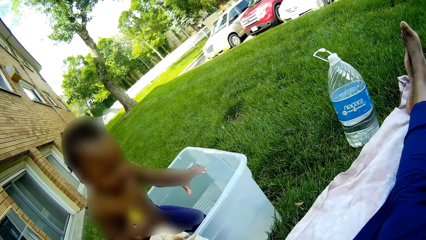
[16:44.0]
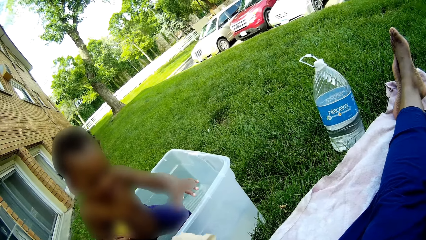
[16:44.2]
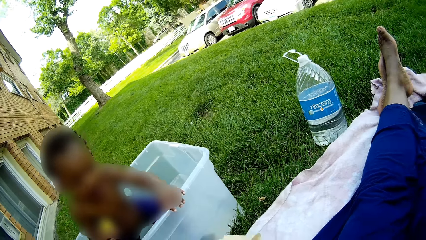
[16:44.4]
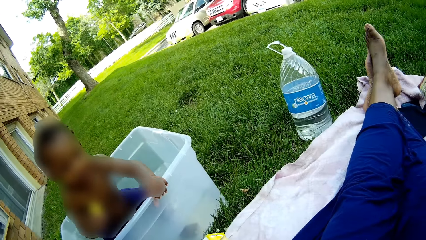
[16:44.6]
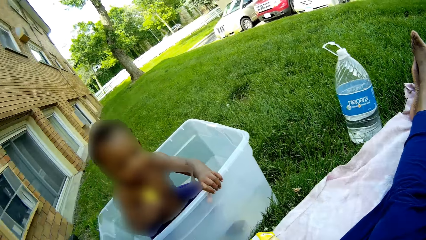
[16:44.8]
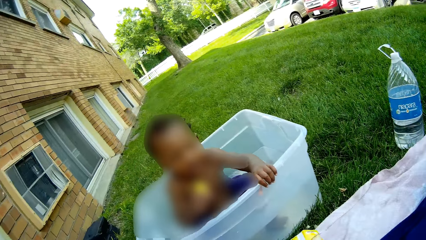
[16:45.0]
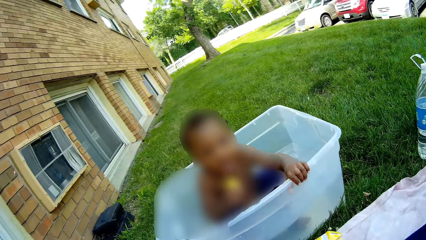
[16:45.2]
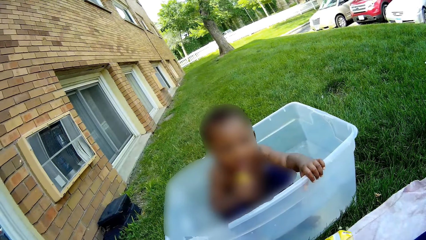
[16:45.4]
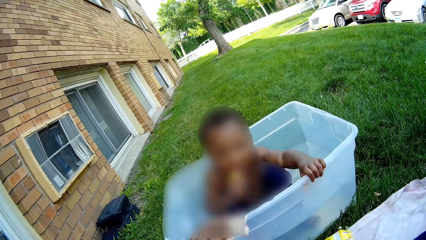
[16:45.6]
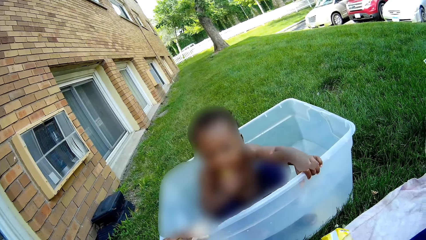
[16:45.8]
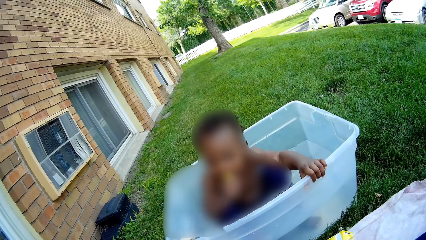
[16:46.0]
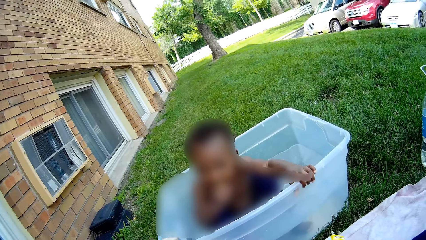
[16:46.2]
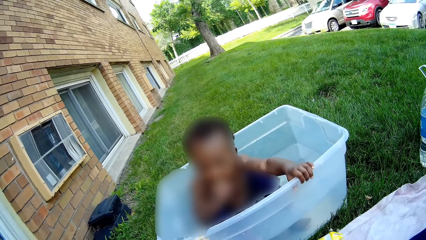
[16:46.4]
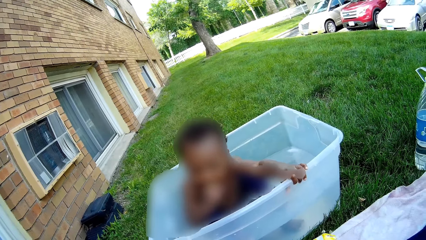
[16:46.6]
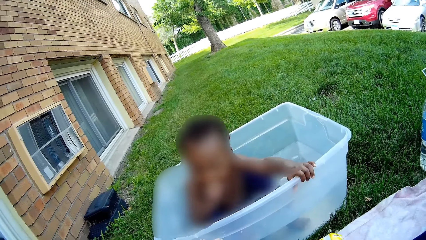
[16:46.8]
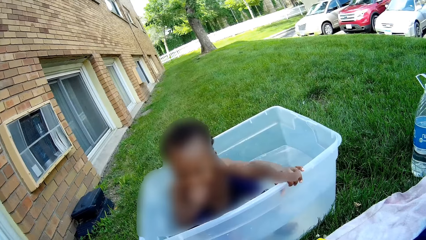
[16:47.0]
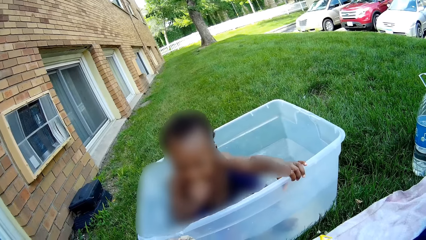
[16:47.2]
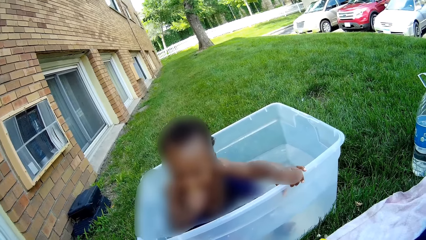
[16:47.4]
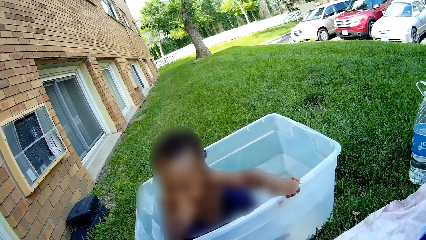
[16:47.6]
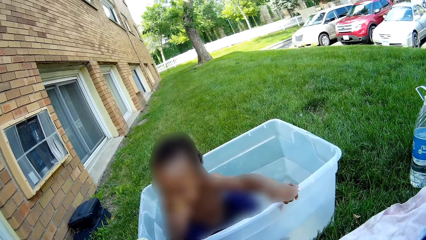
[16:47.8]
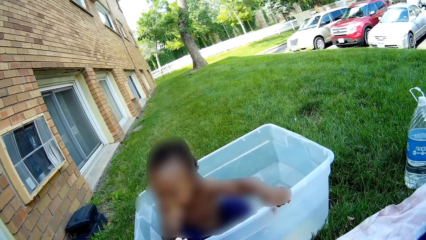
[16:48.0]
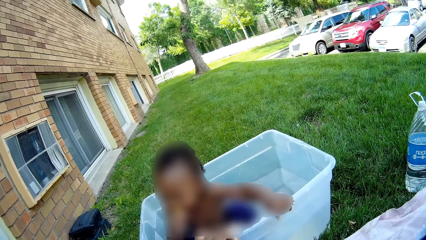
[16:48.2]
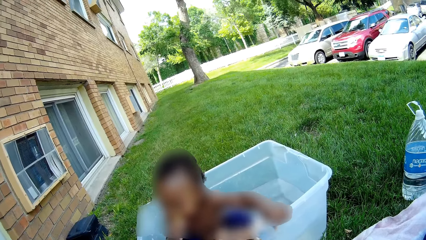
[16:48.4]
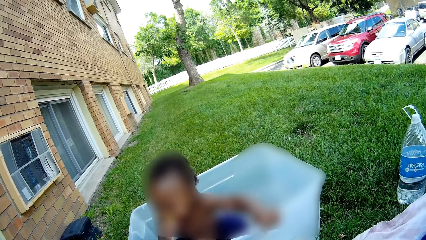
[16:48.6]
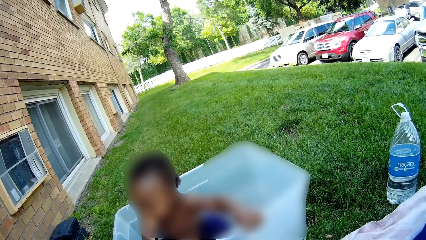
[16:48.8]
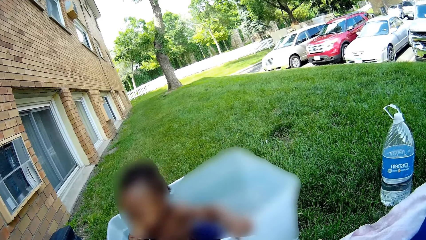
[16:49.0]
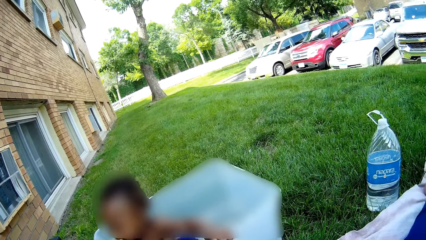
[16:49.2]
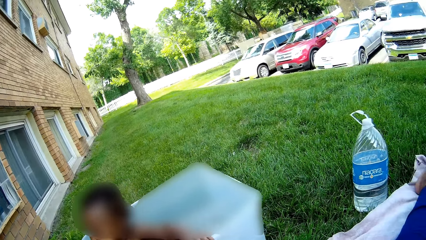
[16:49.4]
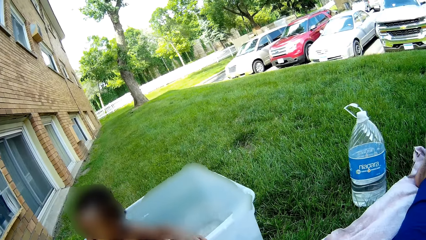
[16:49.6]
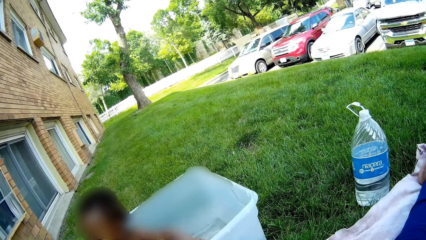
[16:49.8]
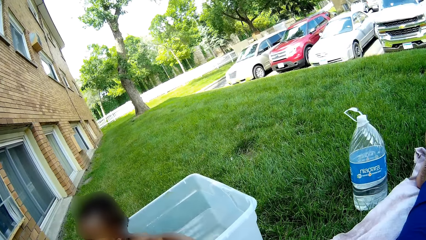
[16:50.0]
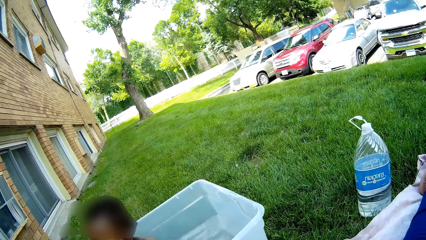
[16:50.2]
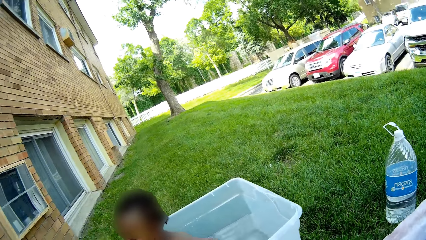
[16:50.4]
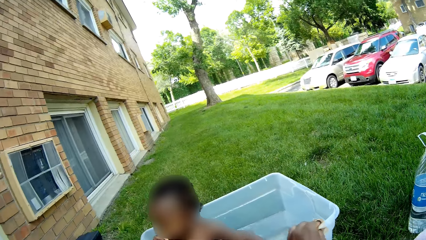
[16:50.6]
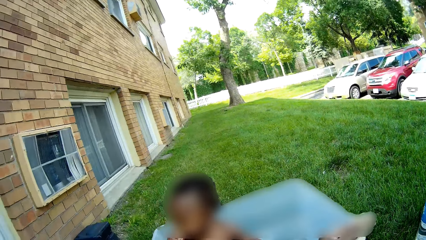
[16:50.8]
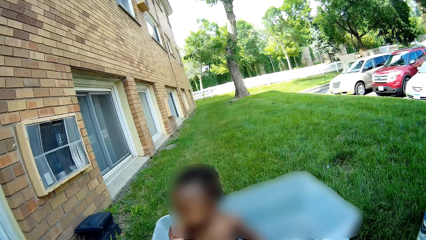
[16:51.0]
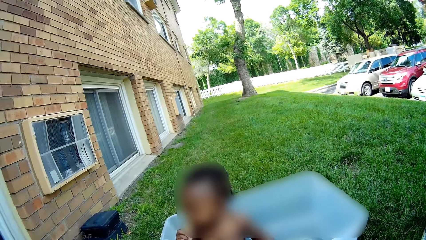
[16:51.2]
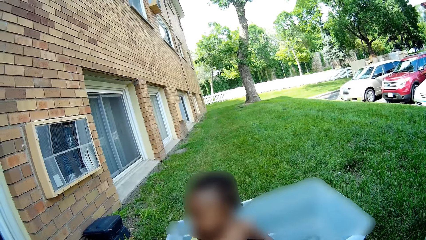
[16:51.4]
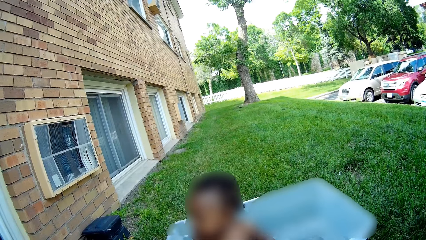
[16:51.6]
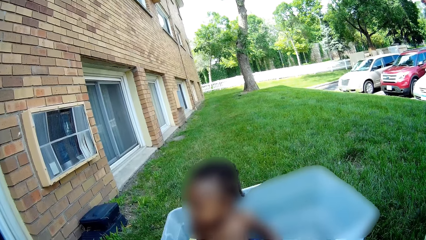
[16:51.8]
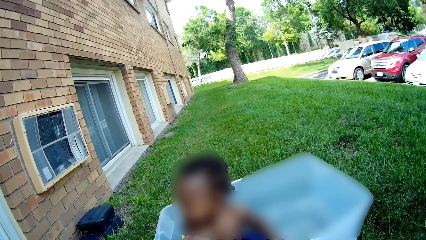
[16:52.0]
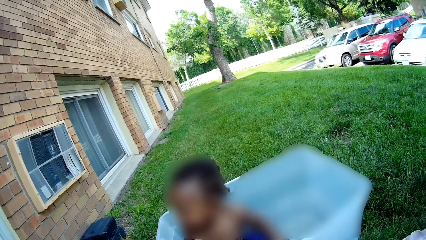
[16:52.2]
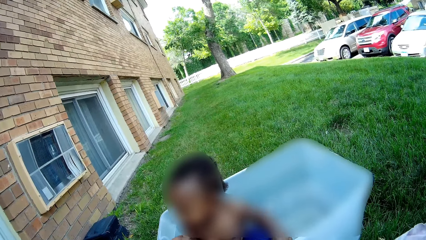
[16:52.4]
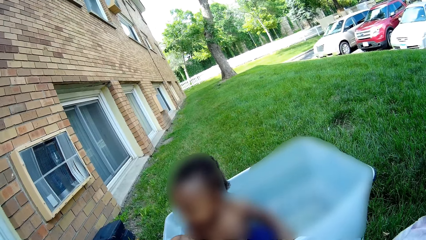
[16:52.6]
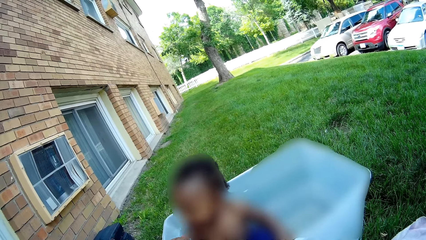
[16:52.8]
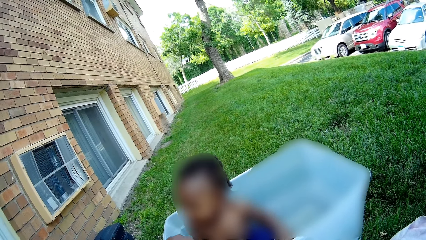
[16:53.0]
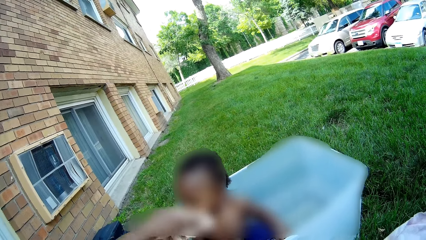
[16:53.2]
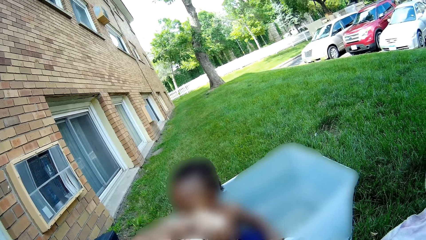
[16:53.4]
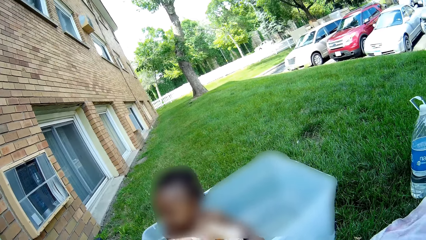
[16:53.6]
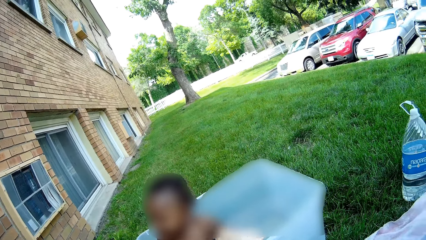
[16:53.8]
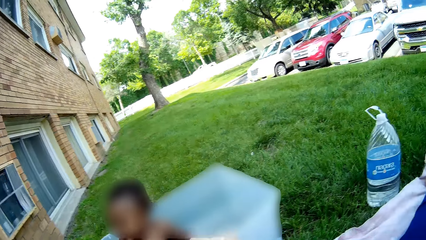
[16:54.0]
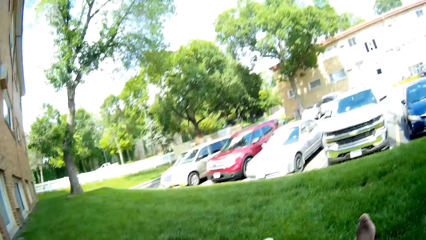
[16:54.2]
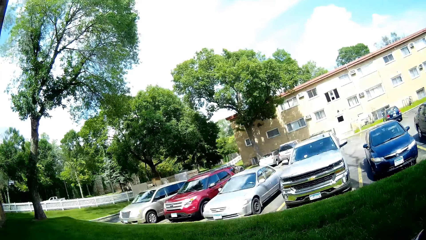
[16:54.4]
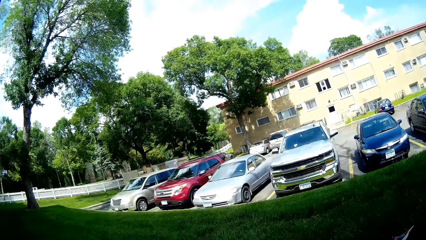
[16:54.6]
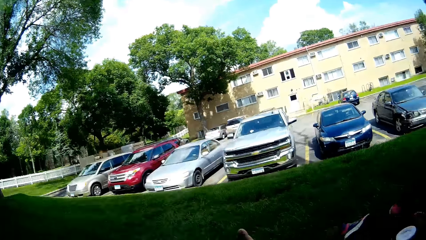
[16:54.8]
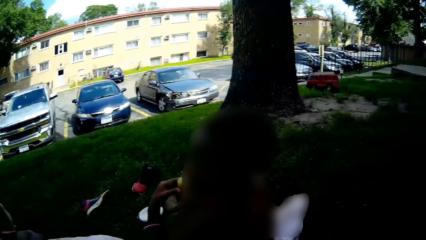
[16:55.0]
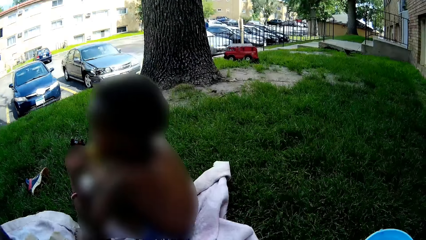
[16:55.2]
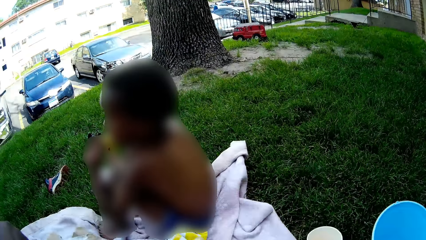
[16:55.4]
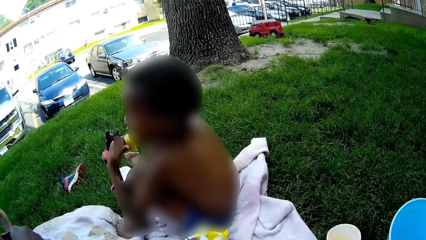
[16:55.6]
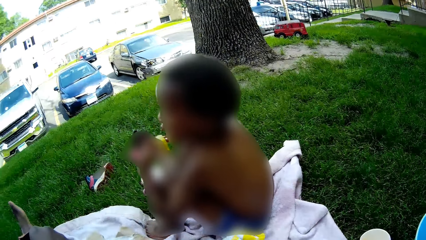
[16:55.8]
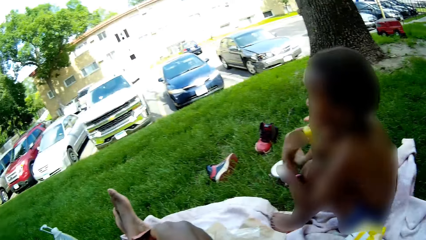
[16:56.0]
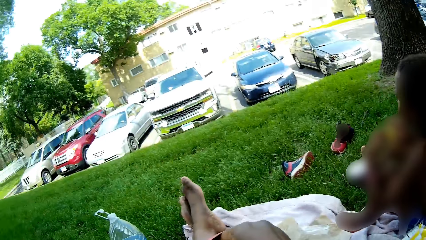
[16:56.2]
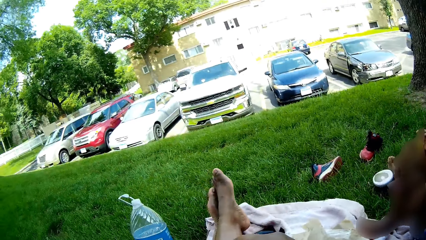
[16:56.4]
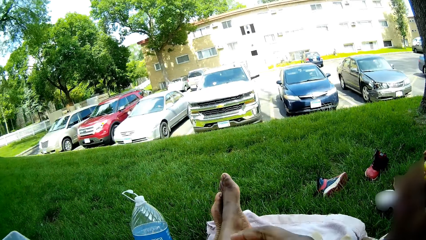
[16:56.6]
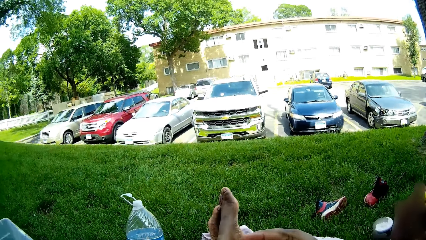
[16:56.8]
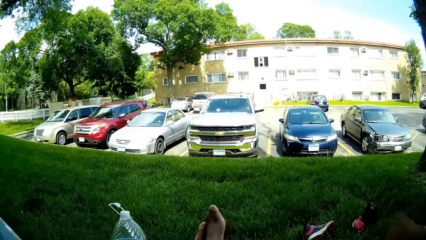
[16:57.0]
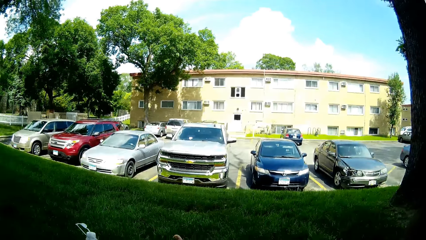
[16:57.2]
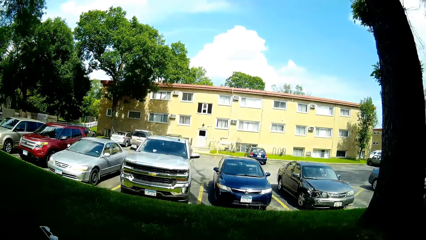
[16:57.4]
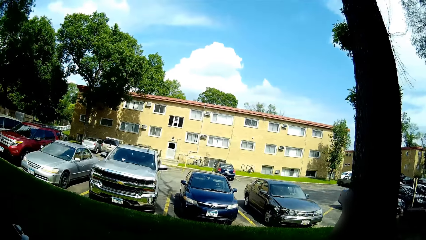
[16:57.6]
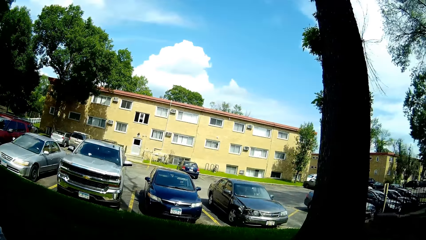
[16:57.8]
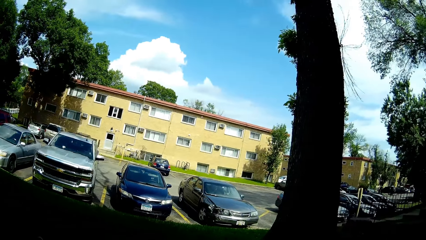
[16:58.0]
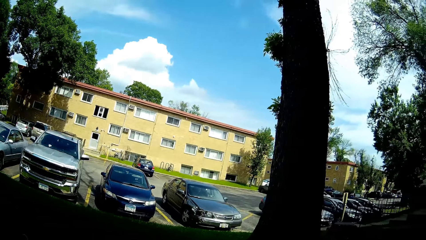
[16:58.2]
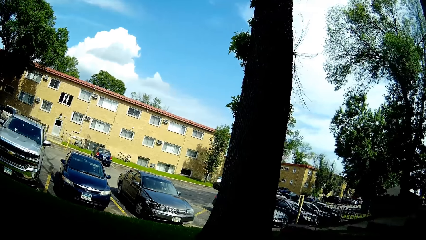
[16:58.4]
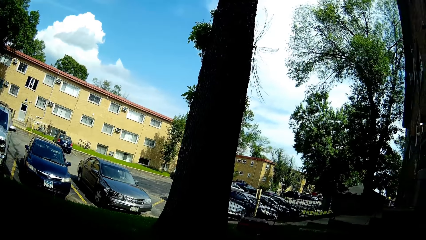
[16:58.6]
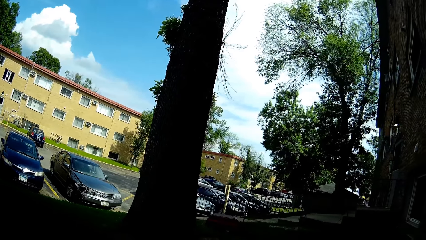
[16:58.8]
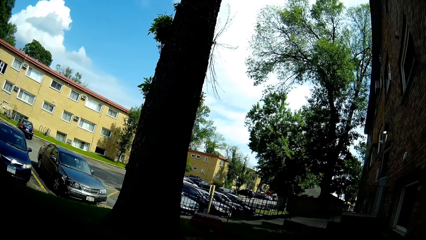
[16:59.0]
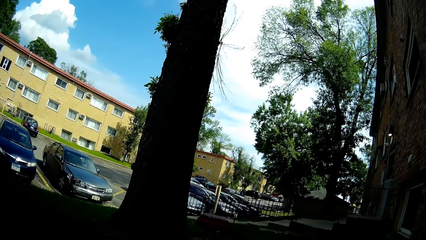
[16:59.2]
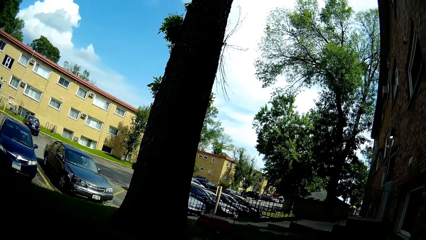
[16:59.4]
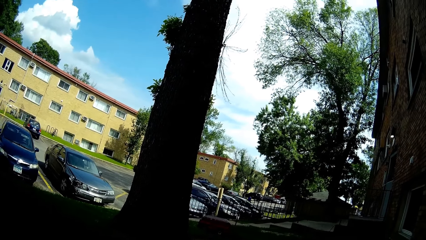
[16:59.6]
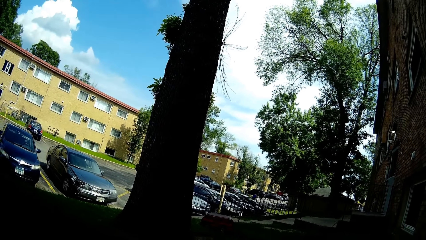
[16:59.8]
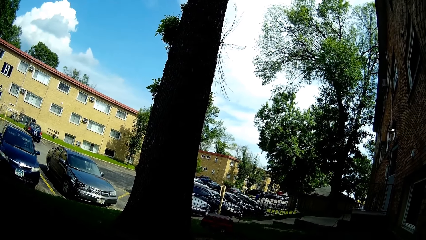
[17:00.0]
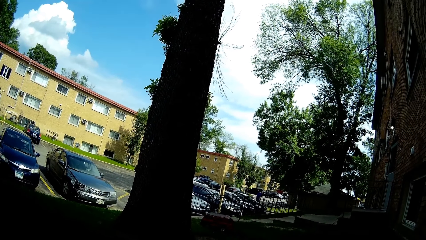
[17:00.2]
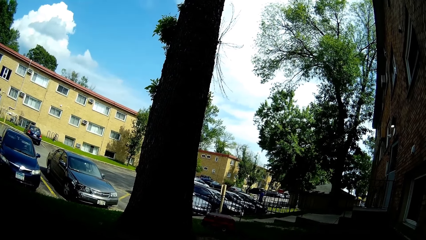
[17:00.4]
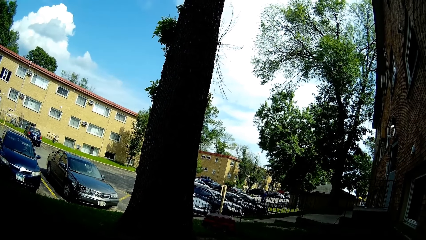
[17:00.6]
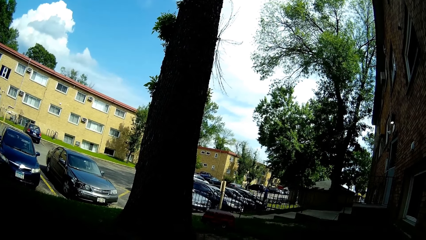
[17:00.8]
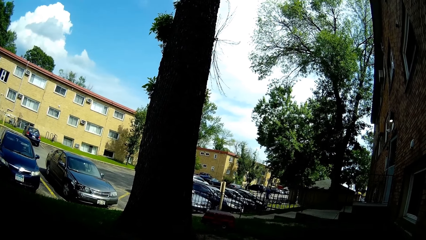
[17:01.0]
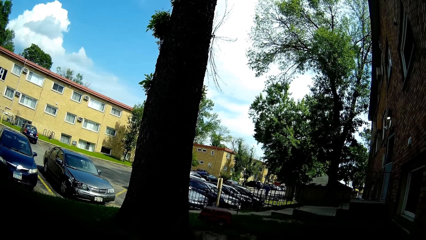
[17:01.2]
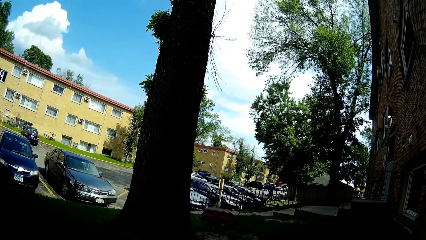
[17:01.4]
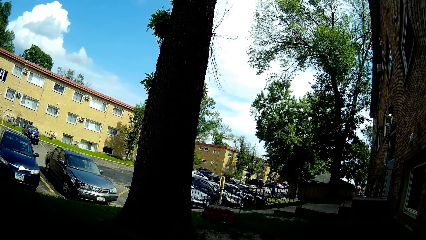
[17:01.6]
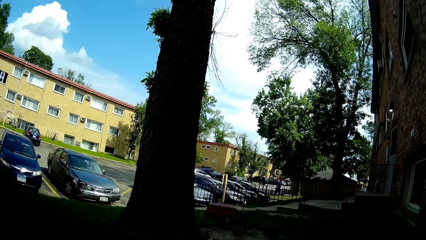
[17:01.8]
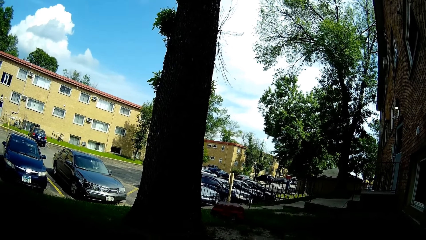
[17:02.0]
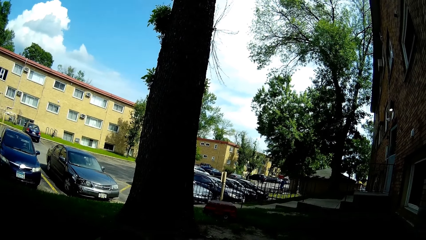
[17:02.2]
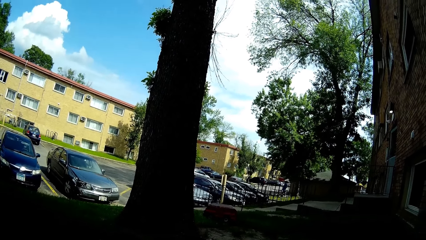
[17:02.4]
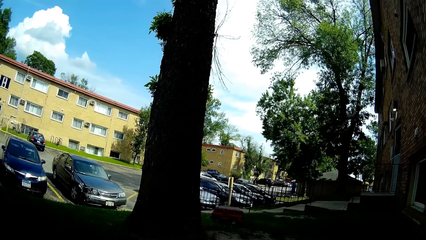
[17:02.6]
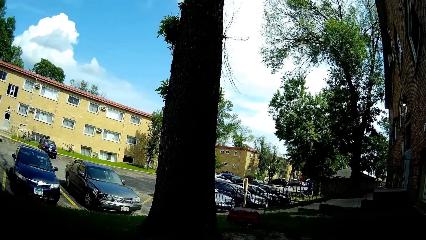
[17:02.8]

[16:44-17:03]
The camera wearer converses with a child. The child grabs the edge of the plastic tub with his left hand, lowers himself into the plastic tub, and puts the banana in his right hand in his mouth. The camera wearer cleans the edge of the tub with the brown paper in her left hand. She looks around.
